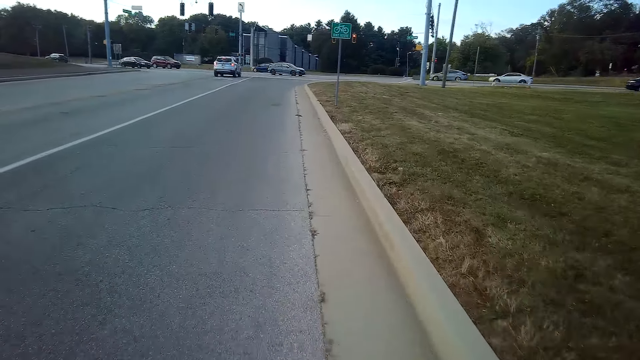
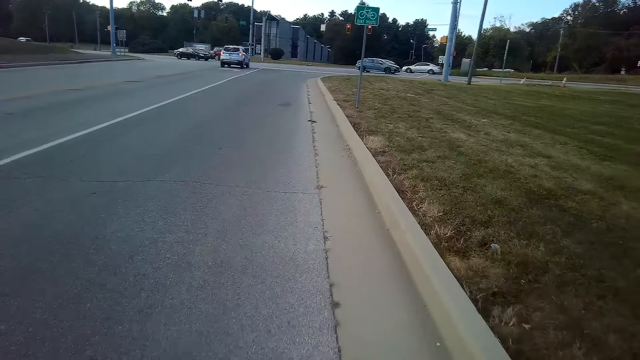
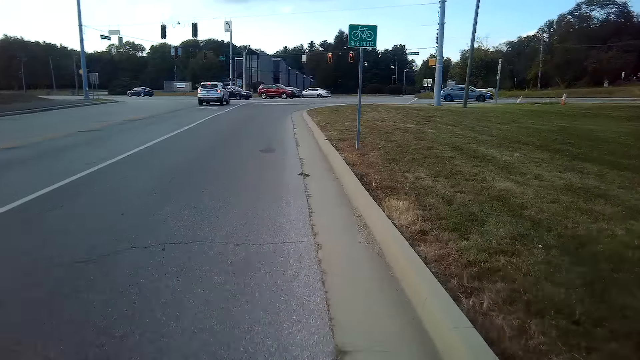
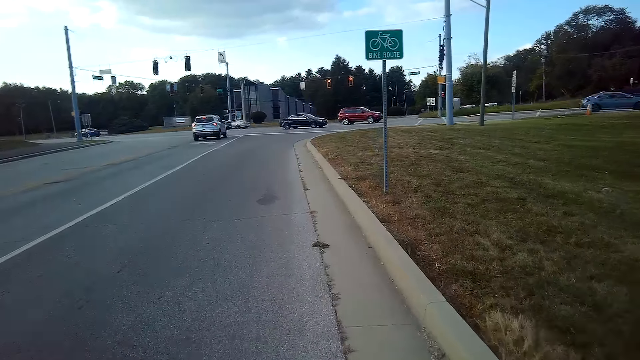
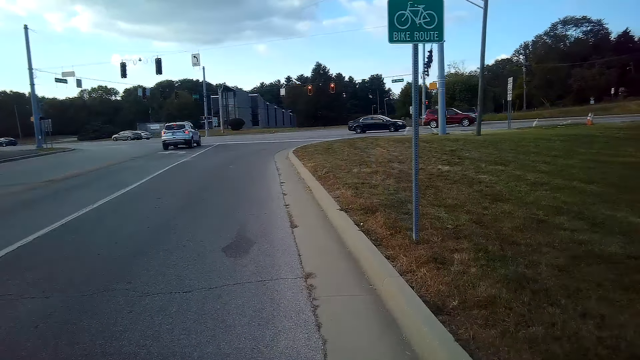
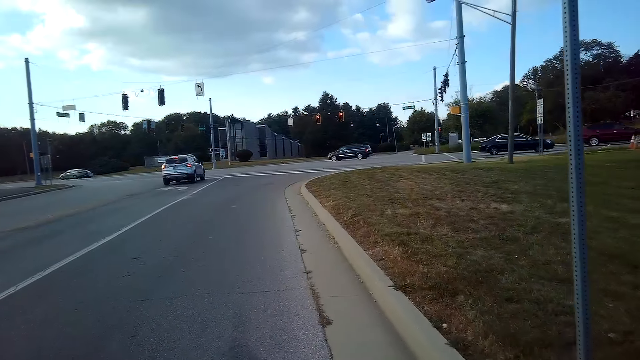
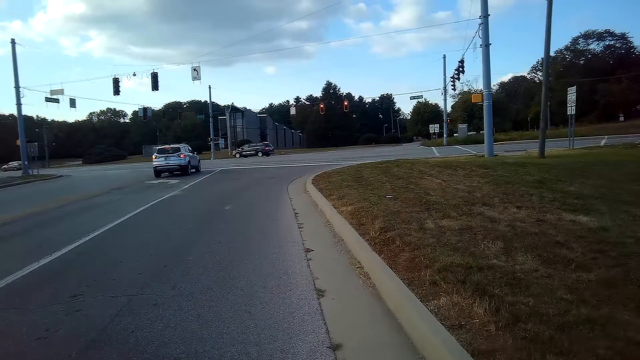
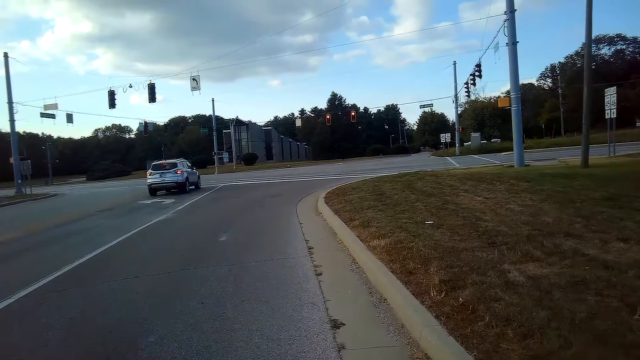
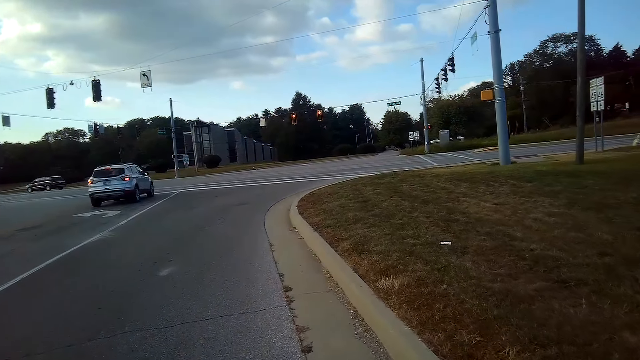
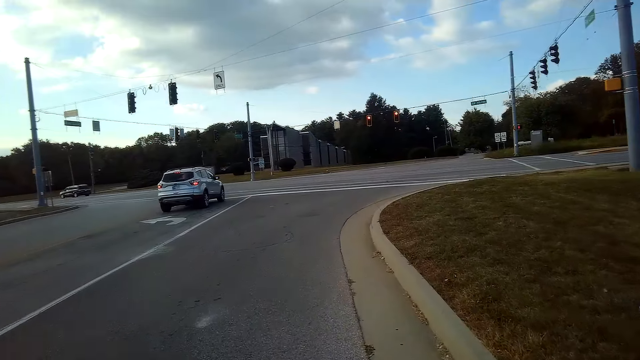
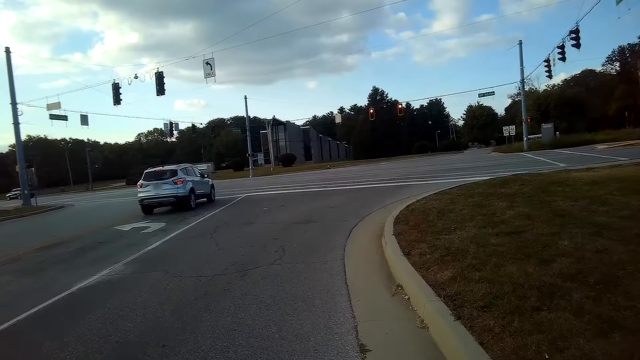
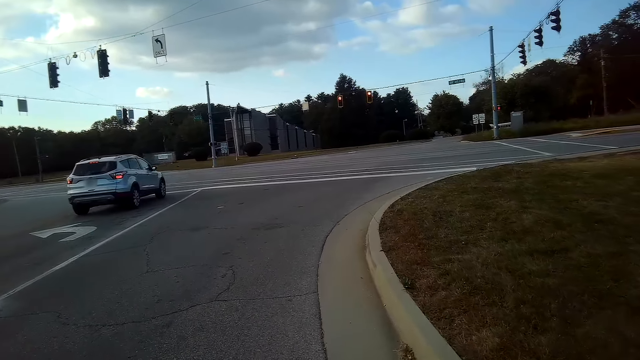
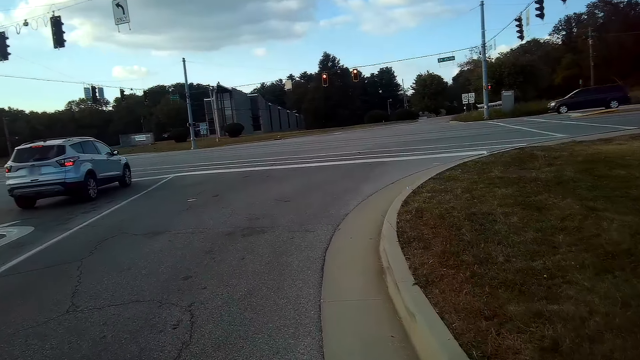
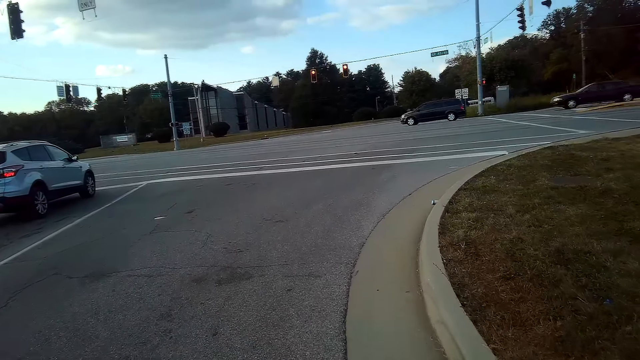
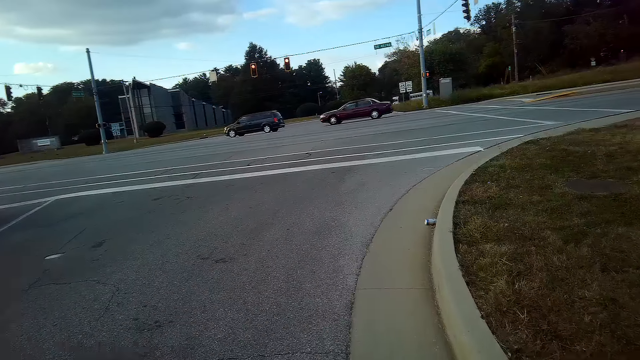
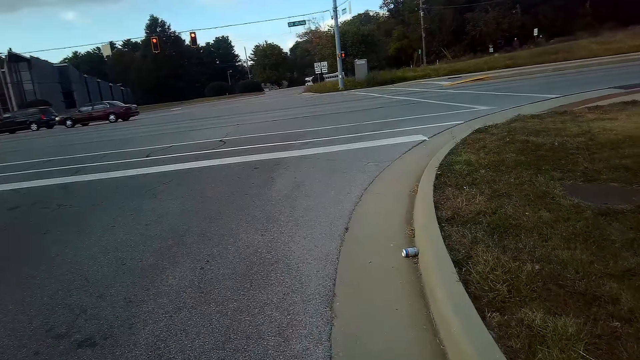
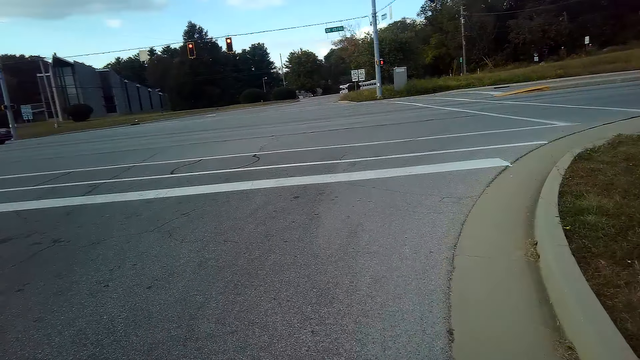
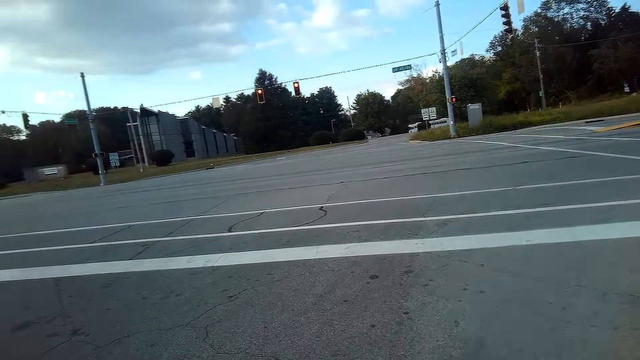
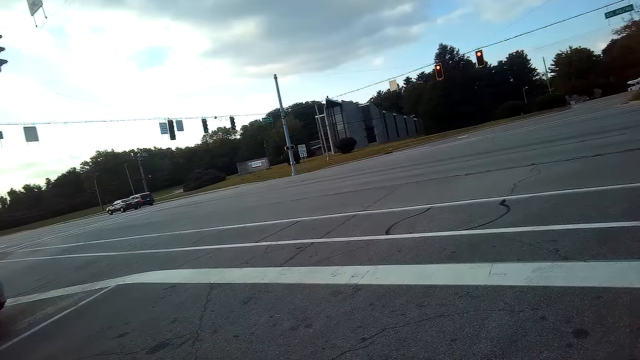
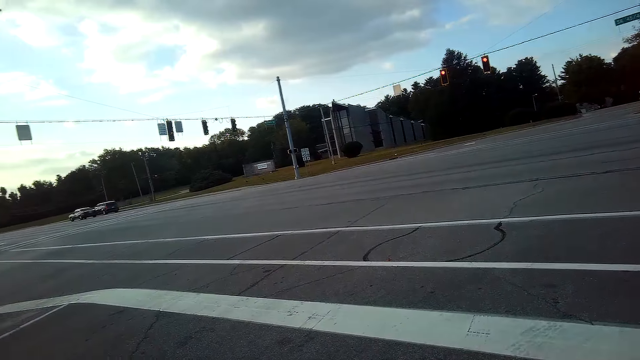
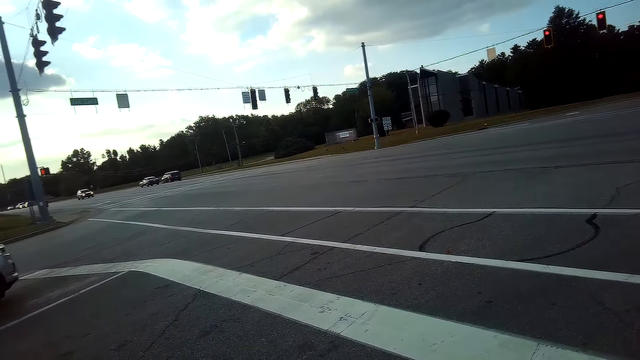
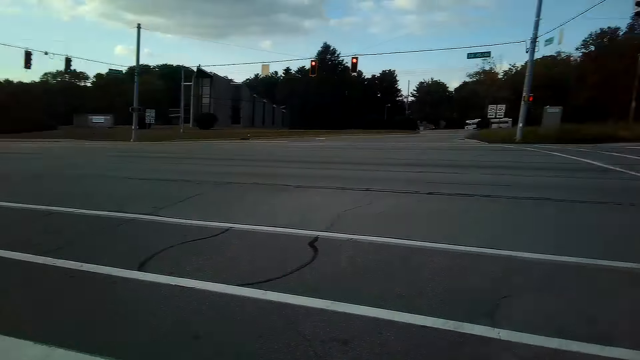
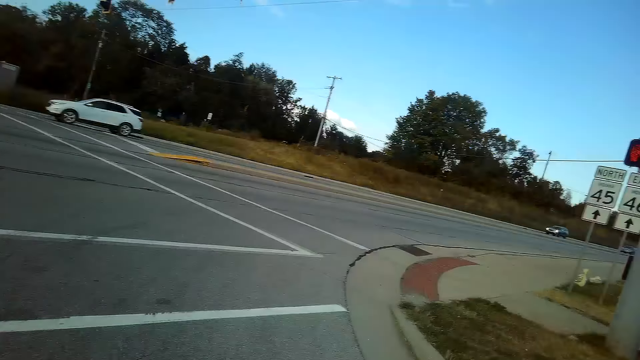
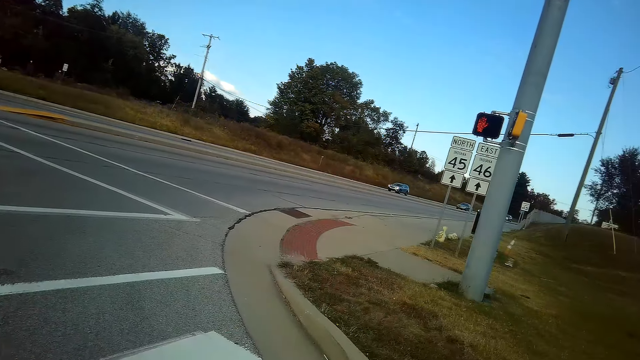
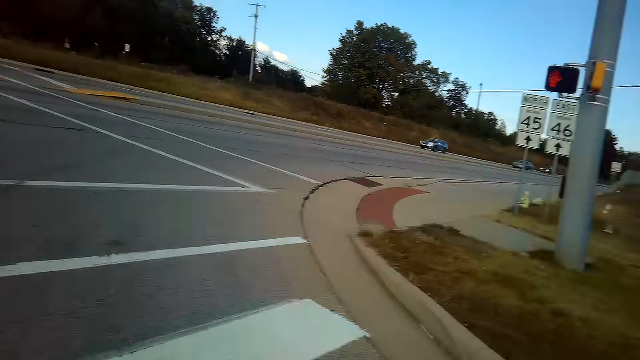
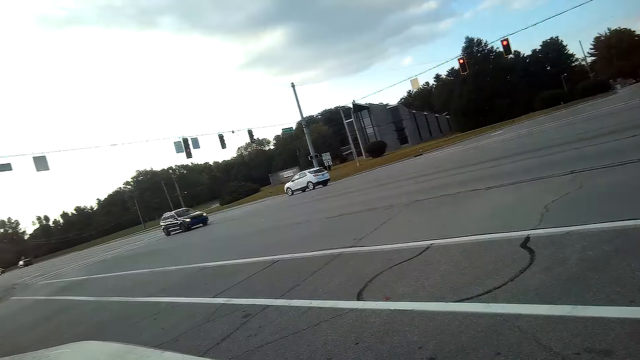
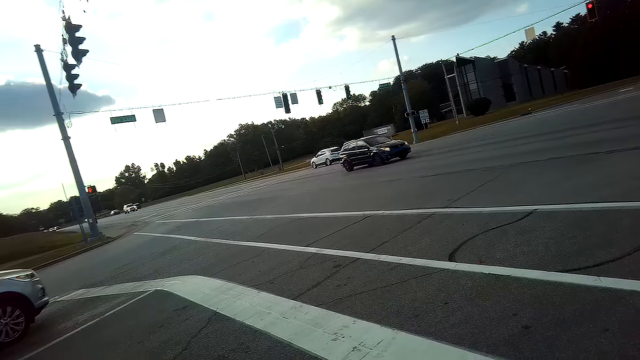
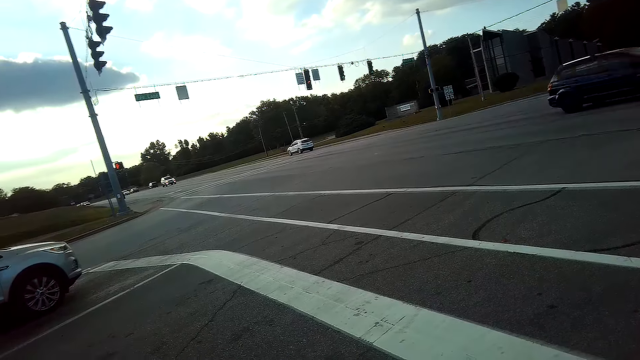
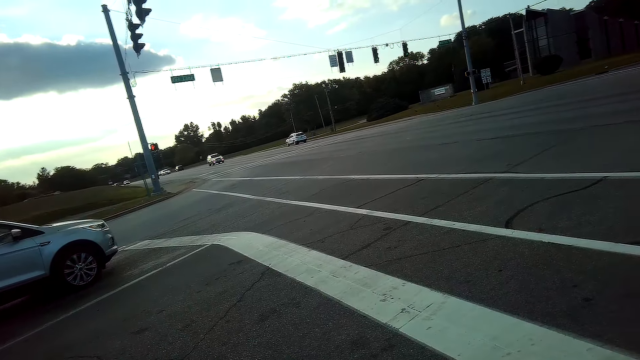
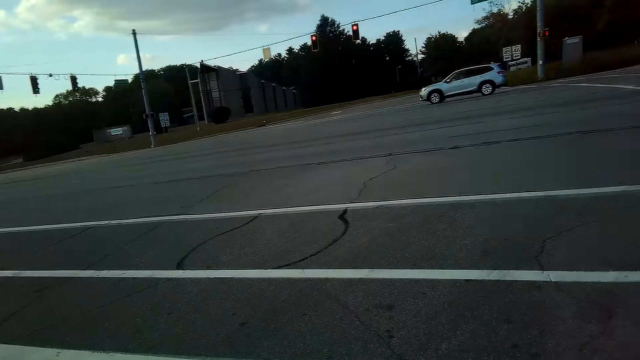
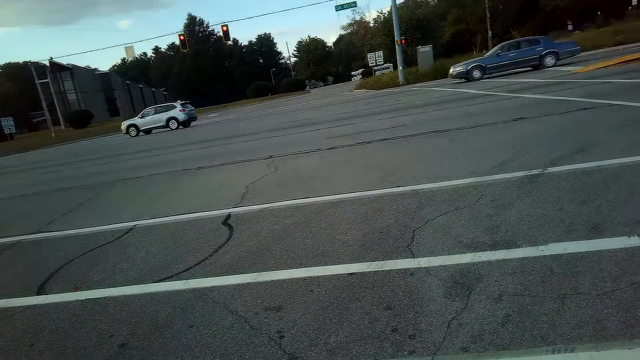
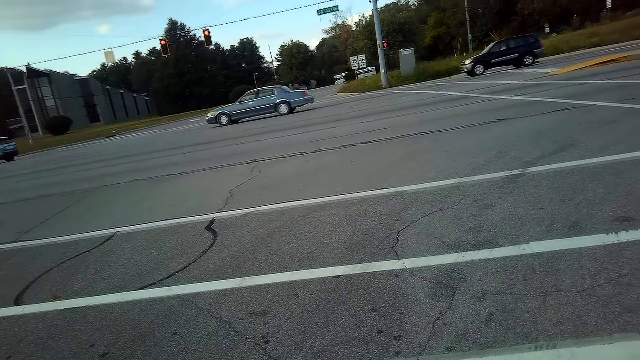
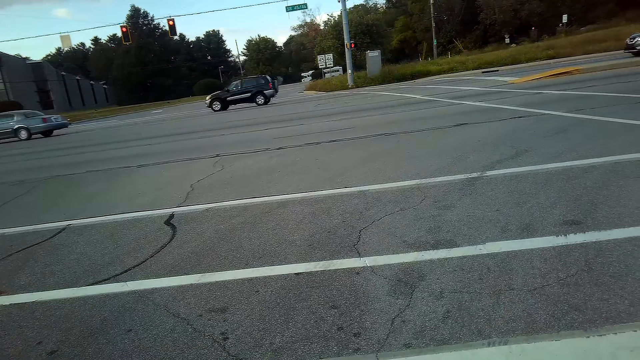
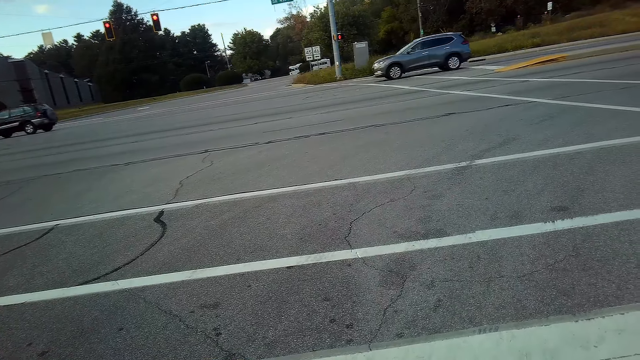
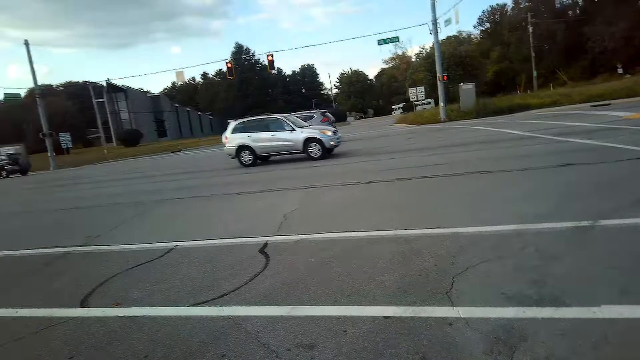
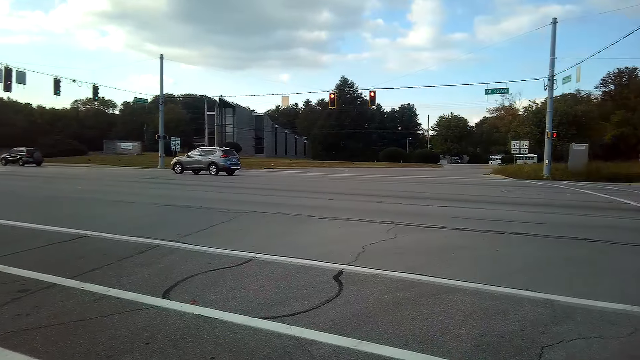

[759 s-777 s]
The camera wearer stops riding the mountain bike along the tarmac road. They look left and right on the tarmac road.
